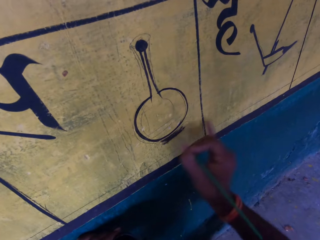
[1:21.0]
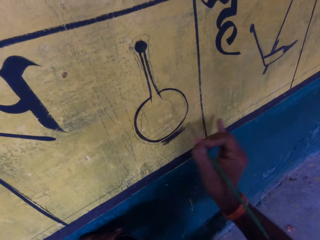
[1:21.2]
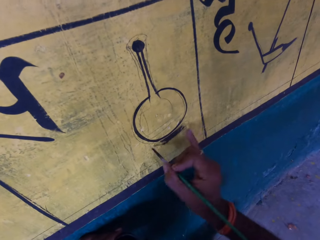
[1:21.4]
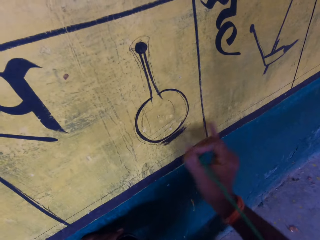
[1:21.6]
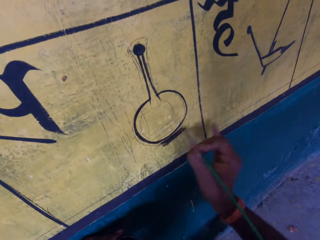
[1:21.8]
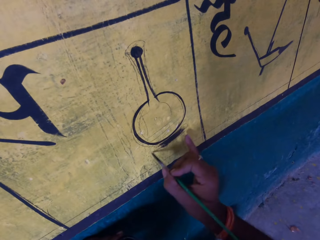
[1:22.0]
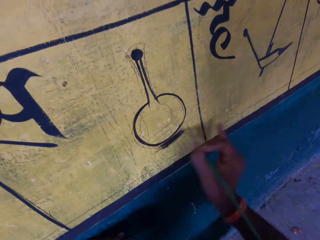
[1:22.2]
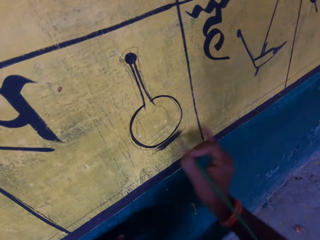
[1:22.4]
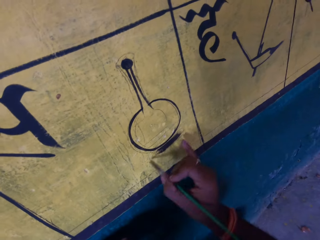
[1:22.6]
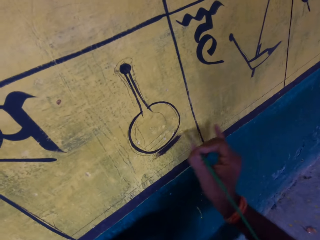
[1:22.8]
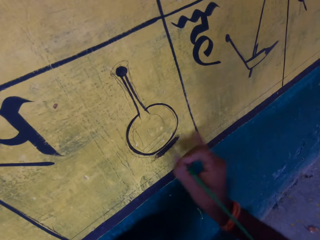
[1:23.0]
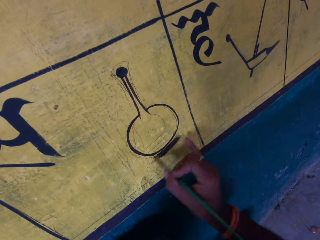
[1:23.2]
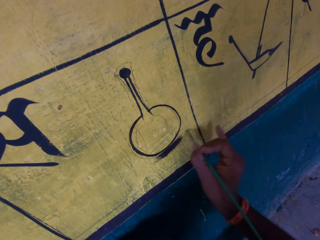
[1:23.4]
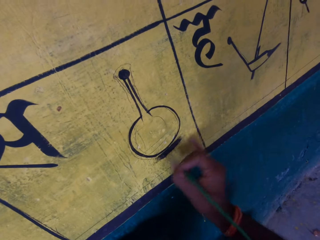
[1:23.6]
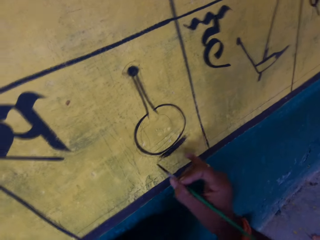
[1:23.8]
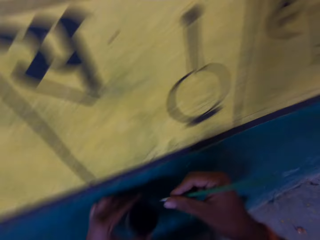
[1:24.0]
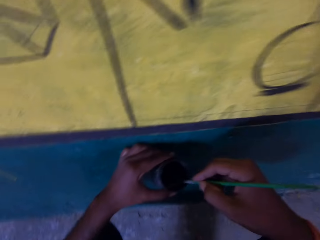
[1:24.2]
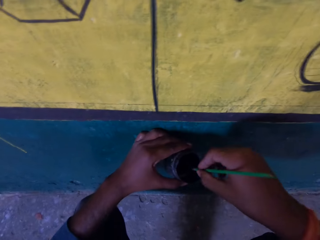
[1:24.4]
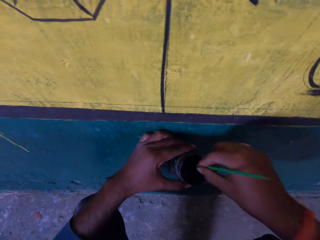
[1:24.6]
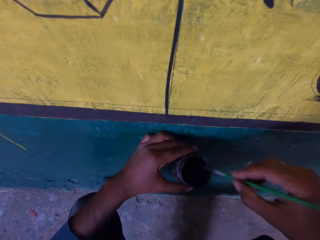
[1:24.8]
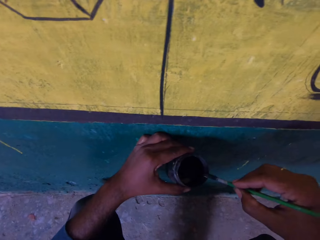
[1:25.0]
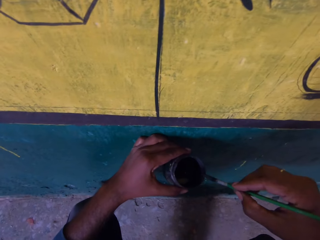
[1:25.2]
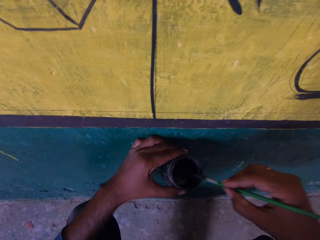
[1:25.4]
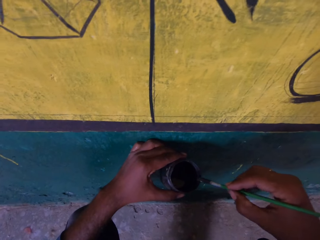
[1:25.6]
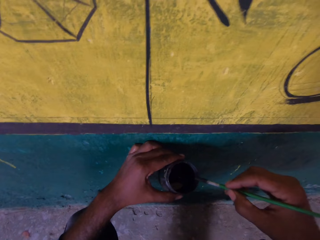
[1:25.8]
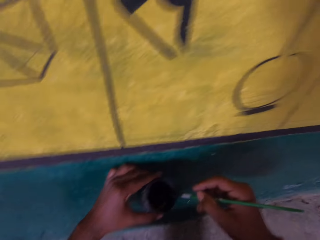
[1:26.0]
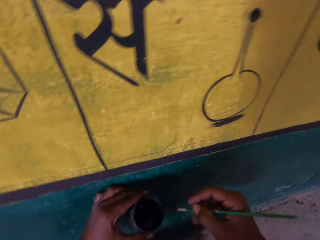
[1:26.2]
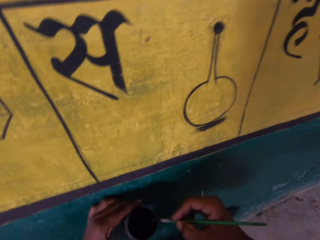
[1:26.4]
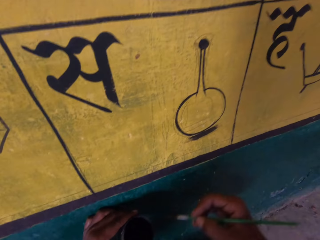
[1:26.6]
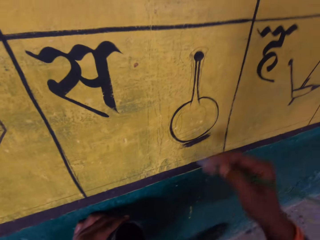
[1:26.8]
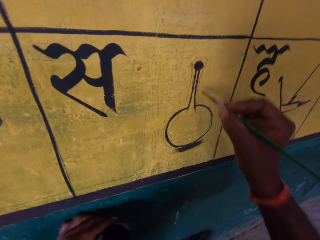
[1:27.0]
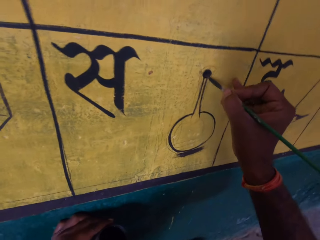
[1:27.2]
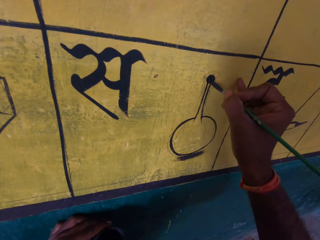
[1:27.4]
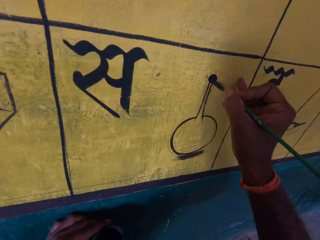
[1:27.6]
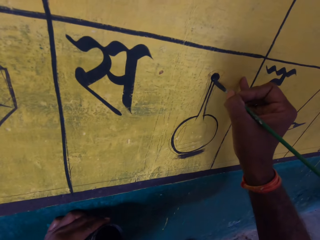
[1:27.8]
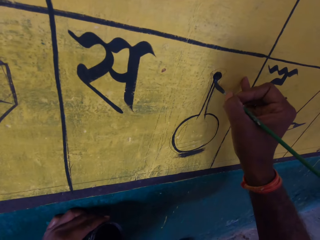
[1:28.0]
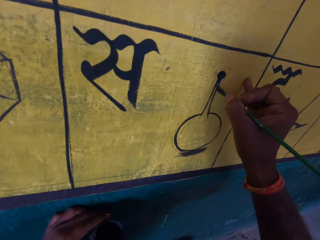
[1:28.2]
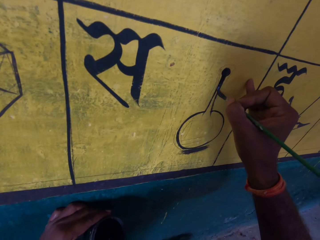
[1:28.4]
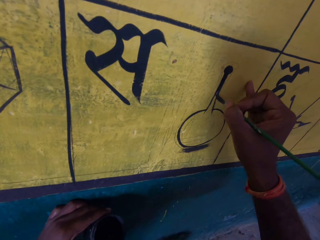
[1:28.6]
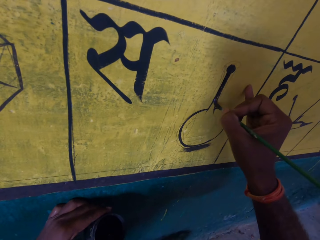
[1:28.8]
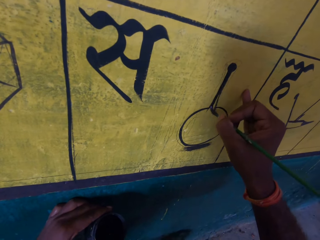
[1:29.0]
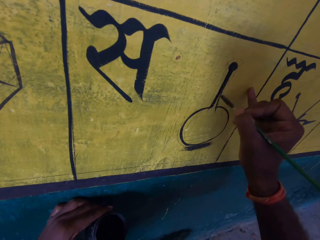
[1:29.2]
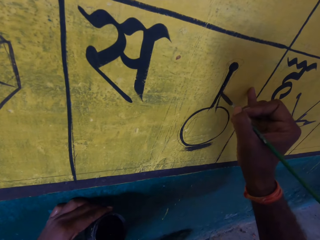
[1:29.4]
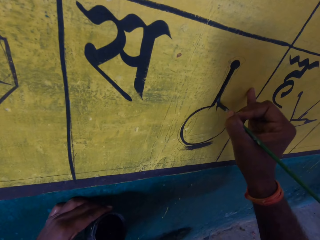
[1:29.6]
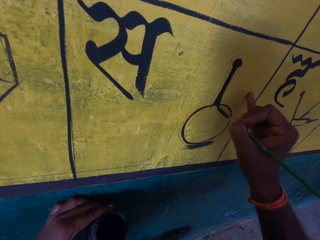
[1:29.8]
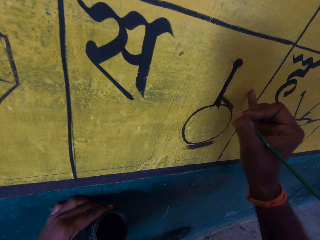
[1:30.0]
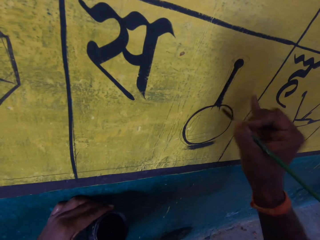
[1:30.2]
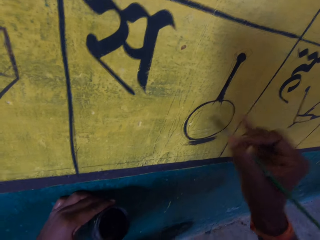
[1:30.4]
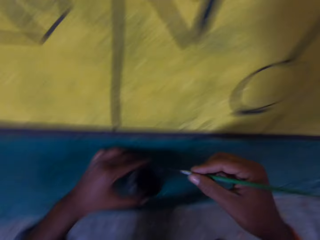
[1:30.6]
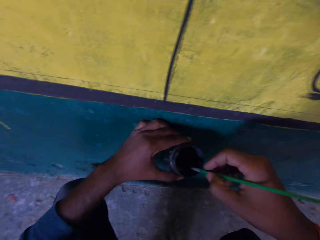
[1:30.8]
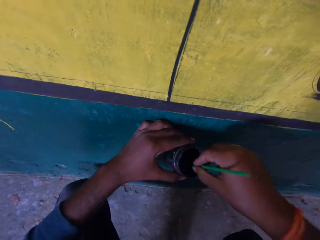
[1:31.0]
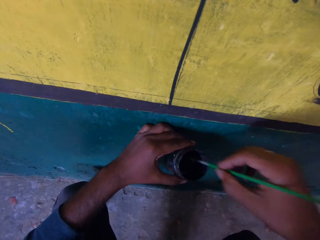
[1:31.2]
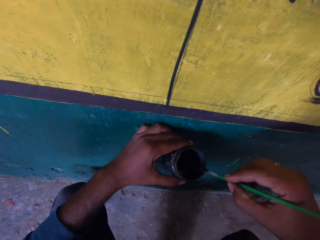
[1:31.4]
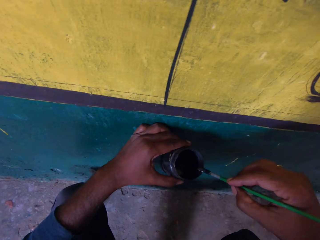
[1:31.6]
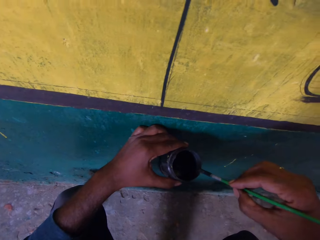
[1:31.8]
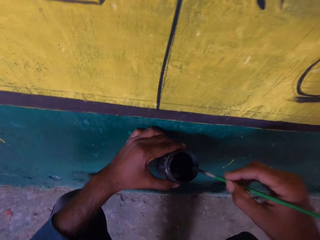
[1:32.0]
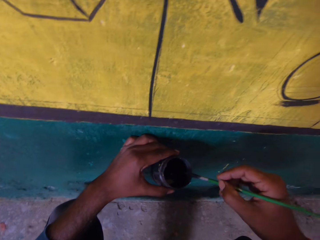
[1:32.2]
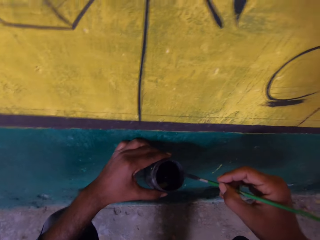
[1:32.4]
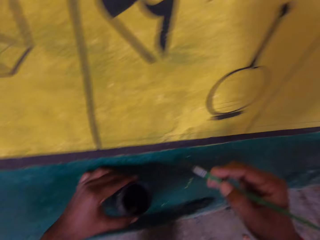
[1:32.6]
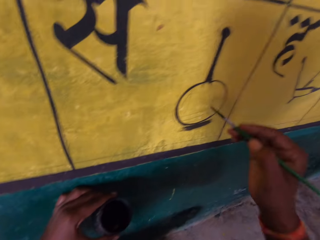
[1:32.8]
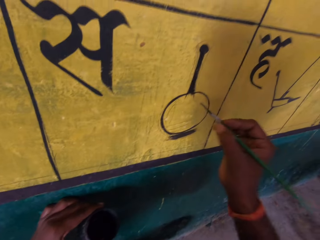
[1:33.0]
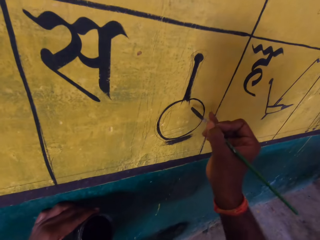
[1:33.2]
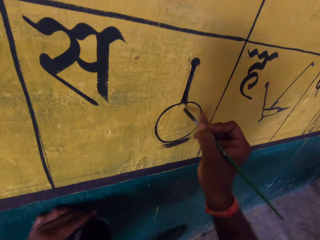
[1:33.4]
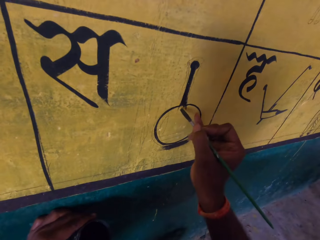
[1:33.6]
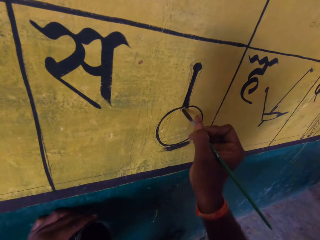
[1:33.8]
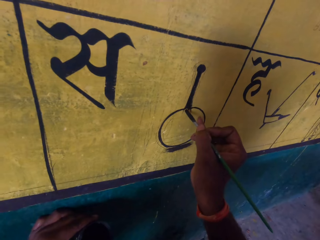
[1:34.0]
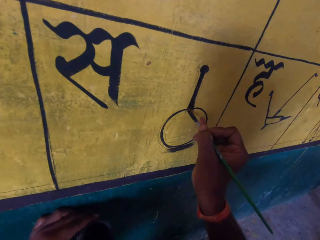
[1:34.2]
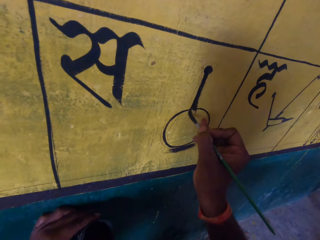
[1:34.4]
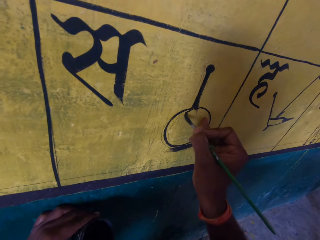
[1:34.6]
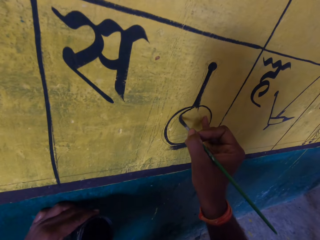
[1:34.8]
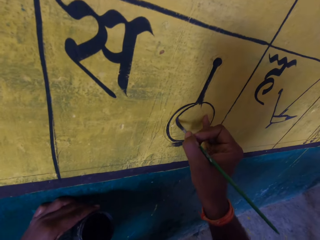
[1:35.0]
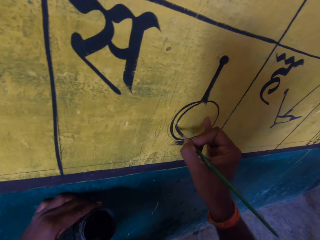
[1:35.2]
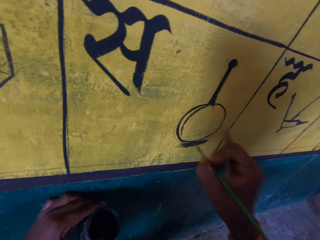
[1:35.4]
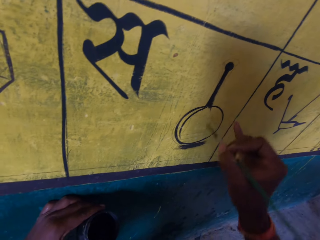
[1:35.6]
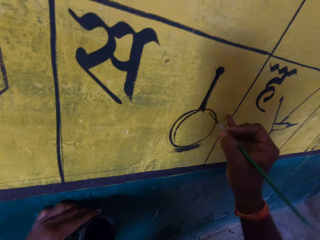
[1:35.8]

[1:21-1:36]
The camera wearer removes the paint brush from the paint board. They dip the paint brush in the paint can, wipe the paint brush on the edge of the paint can and paint the paint board with the paint brush. They draw on the wall. They remove the paint brush from the paint board, dip the paint brush in the paint can, wipe the paint brush on the edge of the paint can and paint the paint board with the paint brush. They draw on the wall.

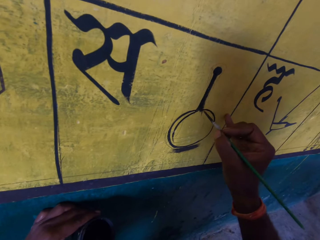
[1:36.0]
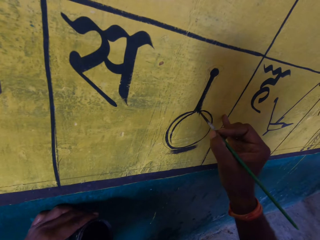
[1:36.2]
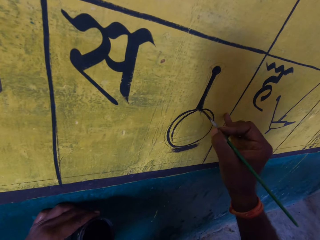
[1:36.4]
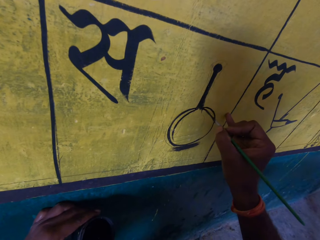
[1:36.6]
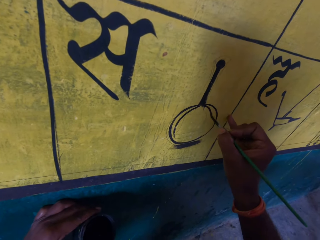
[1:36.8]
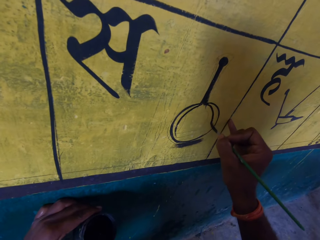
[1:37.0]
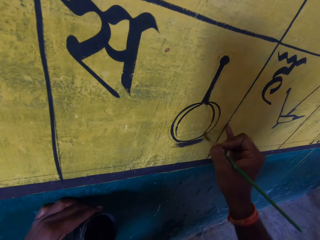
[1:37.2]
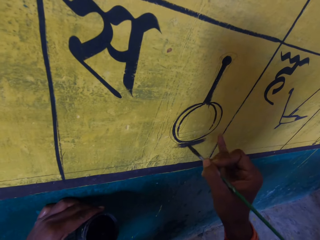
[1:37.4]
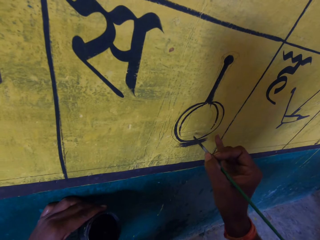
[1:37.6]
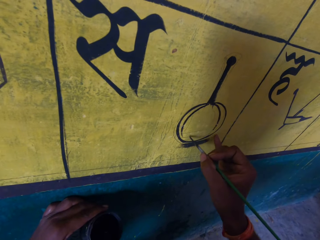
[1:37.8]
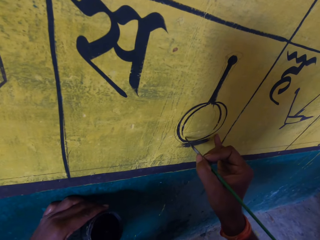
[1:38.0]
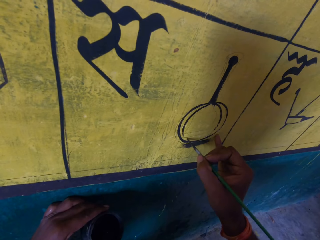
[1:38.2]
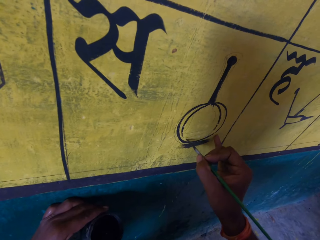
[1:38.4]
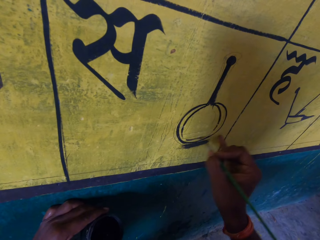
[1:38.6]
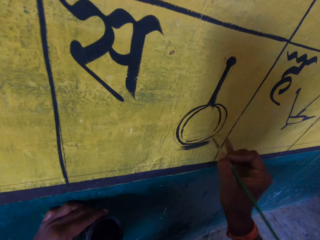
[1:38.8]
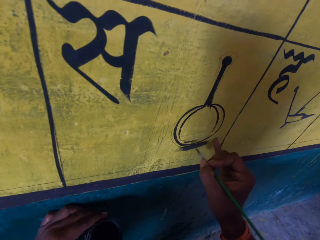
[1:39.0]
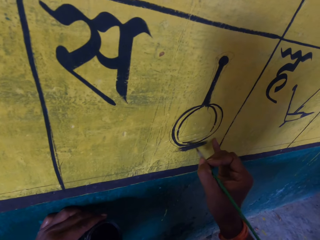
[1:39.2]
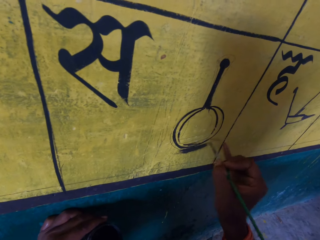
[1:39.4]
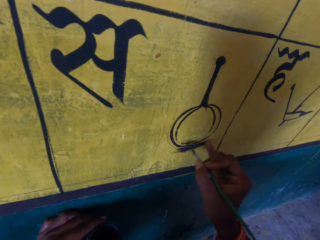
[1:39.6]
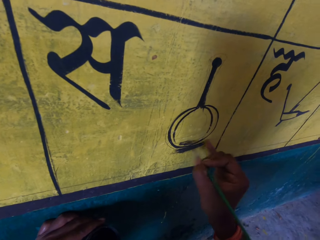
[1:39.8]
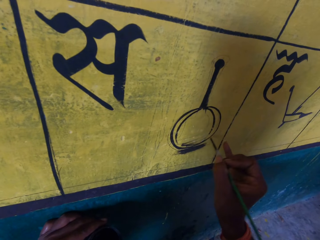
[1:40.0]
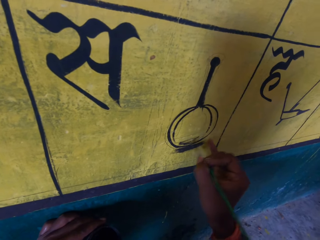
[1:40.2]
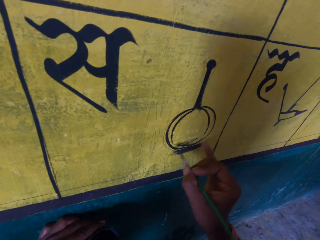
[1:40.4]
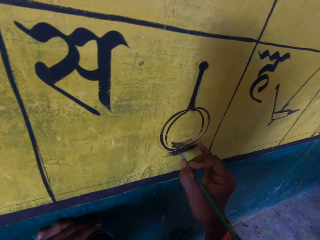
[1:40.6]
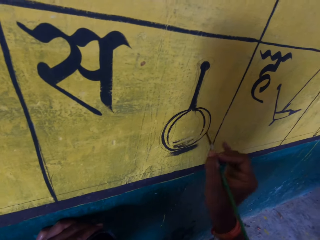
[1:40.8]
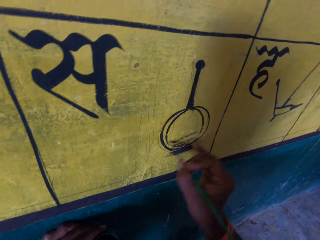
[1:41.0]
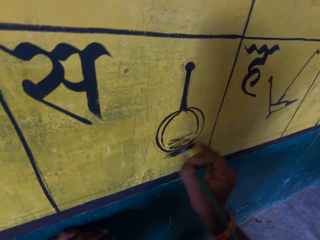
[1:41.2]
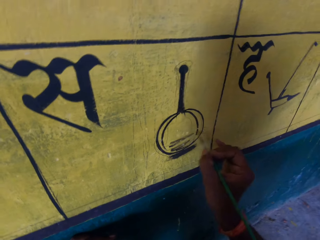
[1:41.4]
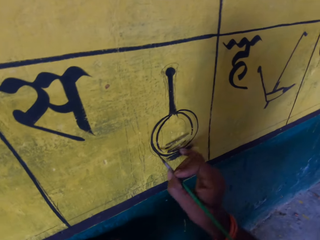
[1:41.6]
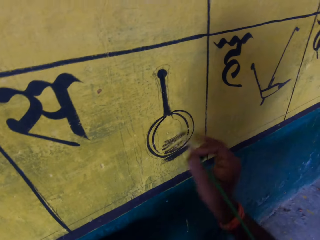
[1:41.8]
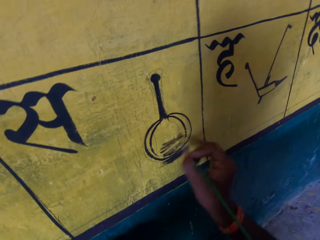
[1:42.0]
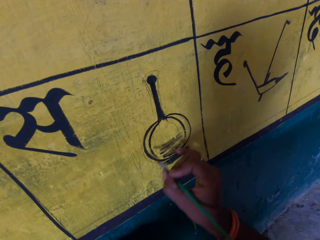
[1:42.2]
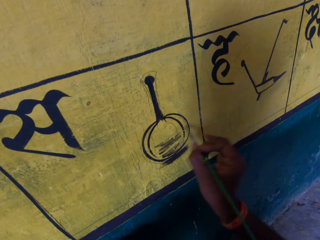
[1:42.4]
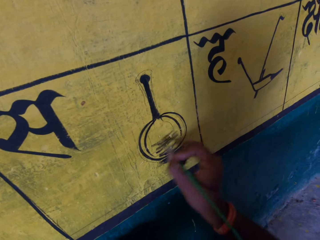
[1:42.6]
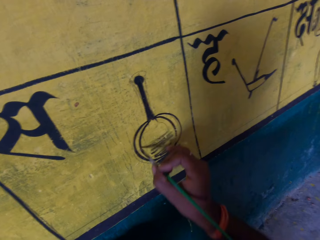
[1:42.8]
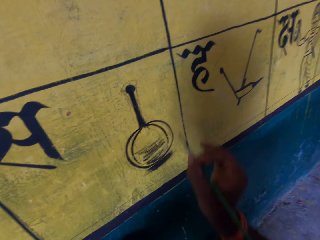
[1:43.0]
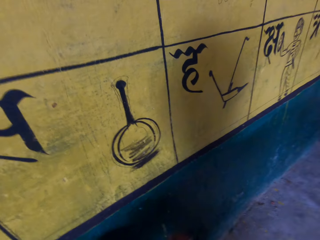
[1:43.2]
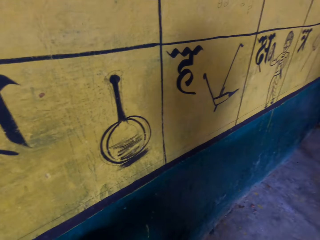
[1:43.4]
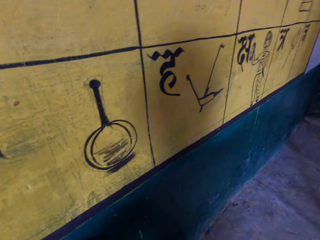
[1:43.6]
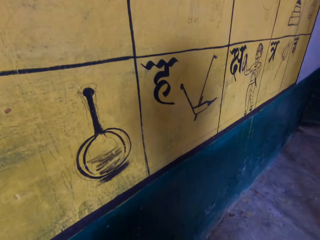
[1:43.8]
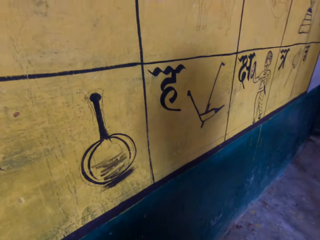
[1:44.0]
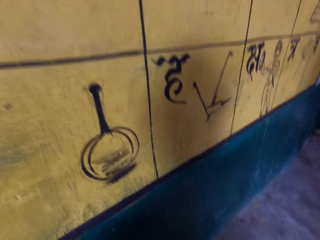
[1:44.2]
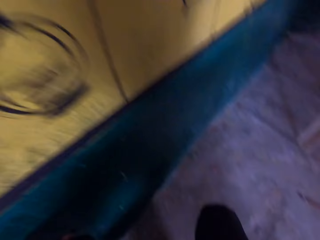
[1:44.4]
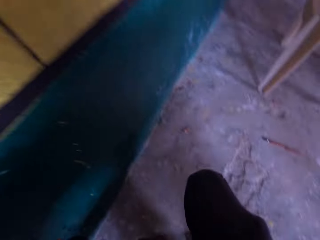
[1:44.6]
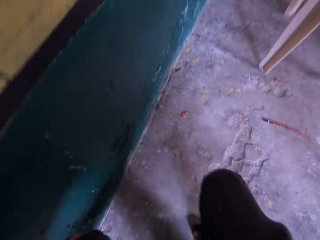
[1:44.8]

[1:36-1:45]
The camera wearer removes the paint brush from the paint board.
